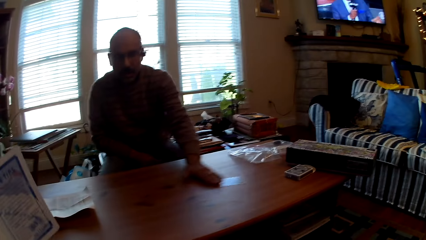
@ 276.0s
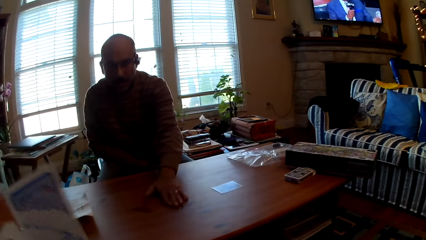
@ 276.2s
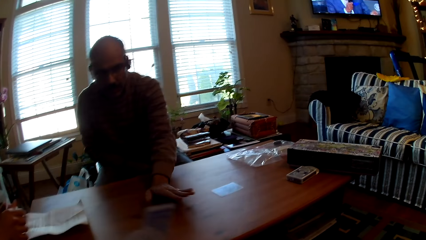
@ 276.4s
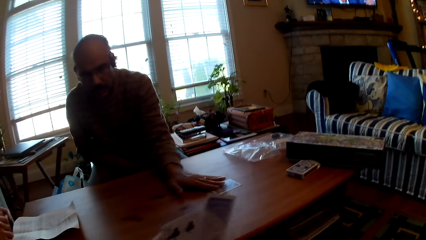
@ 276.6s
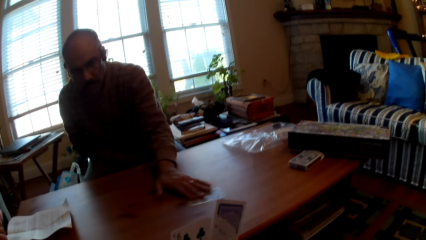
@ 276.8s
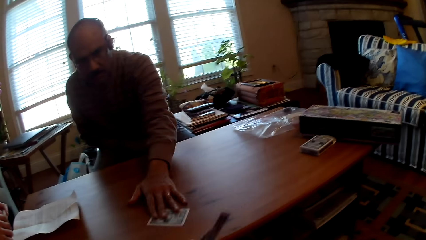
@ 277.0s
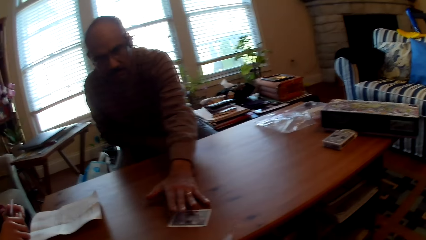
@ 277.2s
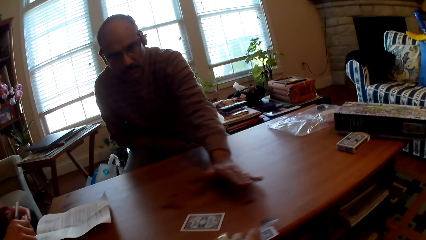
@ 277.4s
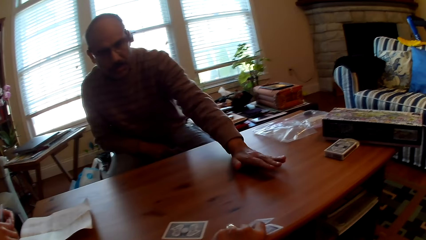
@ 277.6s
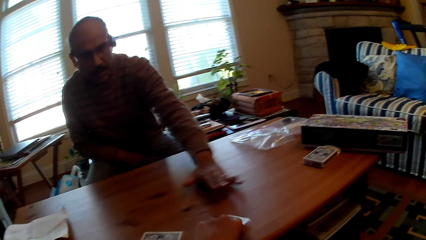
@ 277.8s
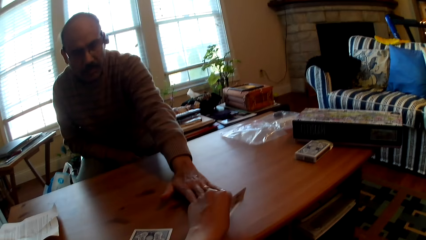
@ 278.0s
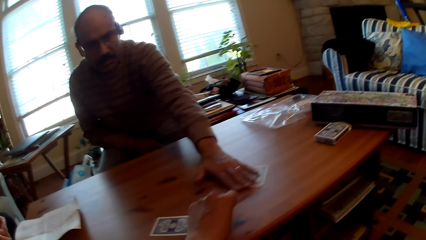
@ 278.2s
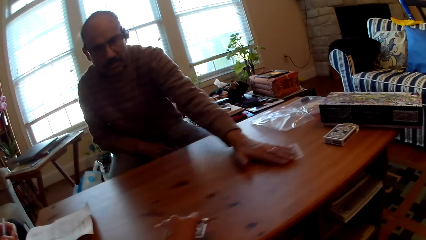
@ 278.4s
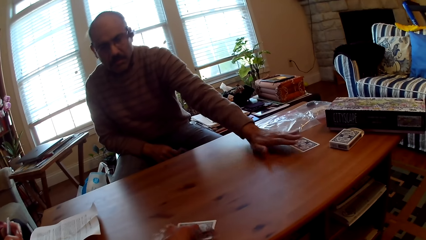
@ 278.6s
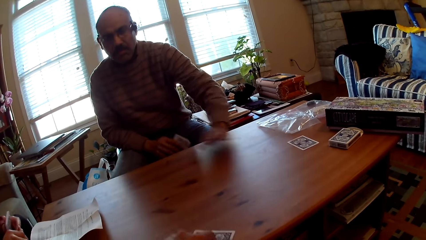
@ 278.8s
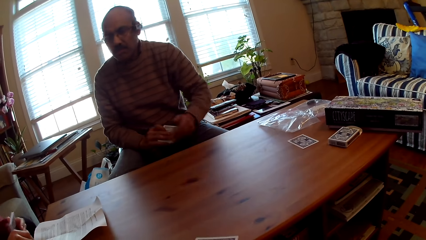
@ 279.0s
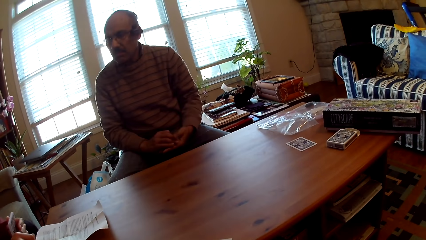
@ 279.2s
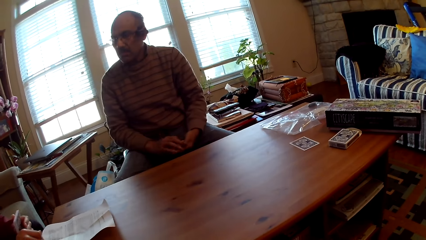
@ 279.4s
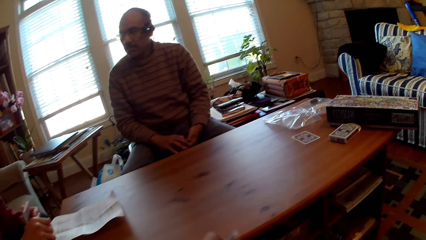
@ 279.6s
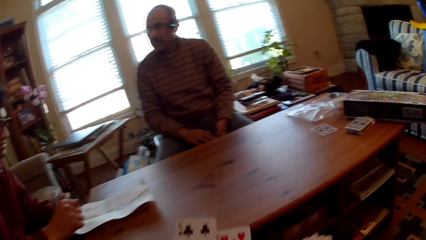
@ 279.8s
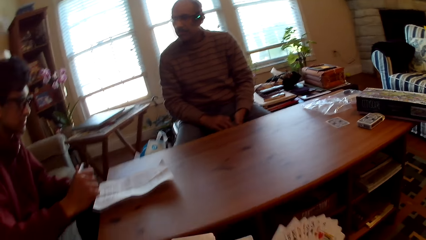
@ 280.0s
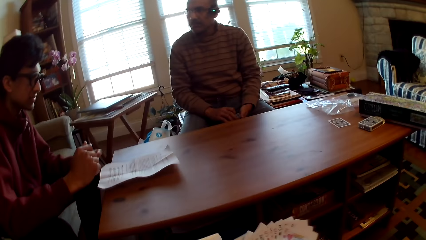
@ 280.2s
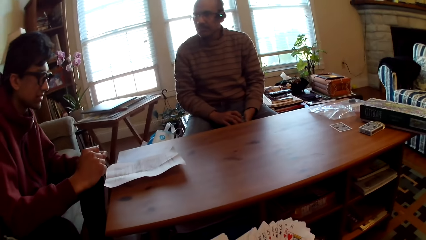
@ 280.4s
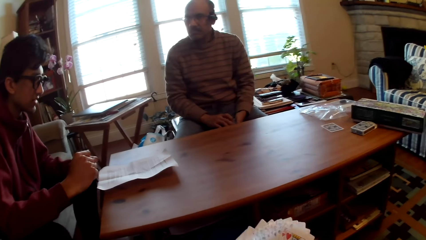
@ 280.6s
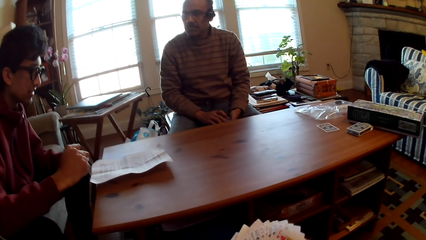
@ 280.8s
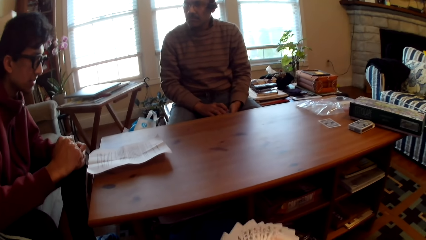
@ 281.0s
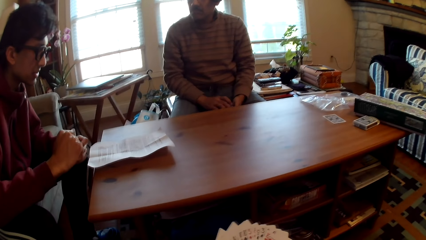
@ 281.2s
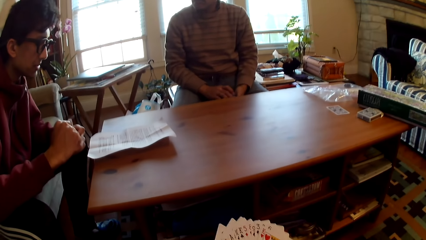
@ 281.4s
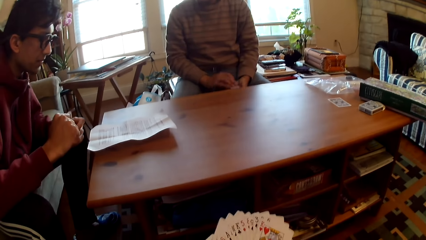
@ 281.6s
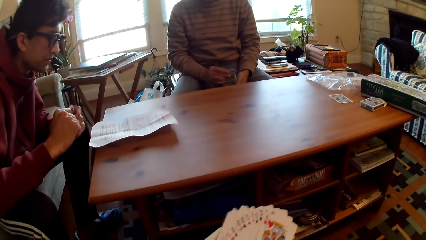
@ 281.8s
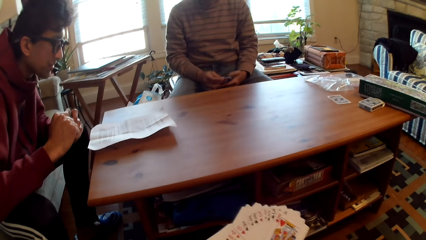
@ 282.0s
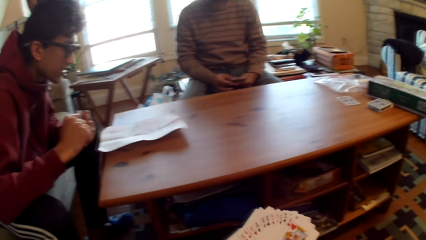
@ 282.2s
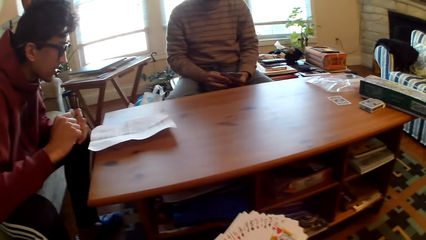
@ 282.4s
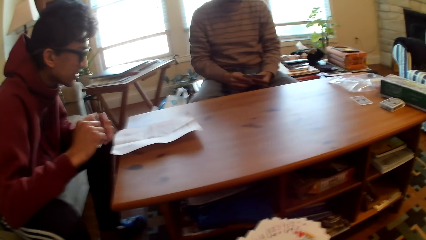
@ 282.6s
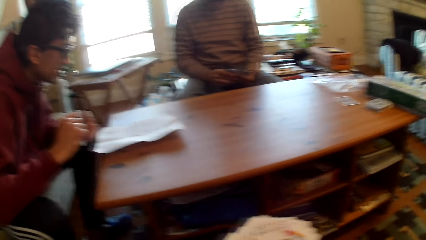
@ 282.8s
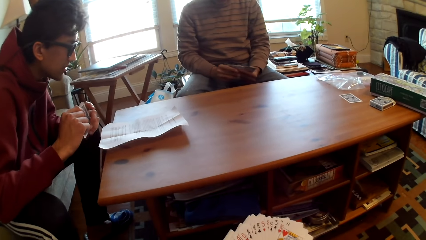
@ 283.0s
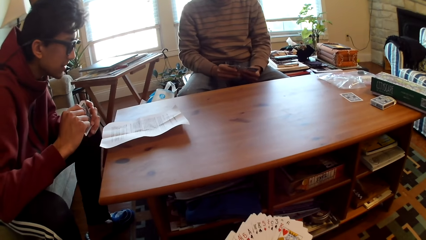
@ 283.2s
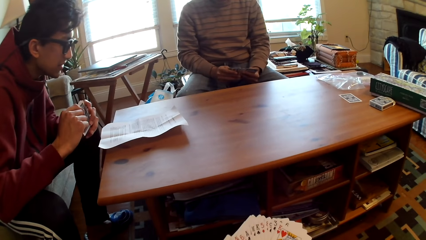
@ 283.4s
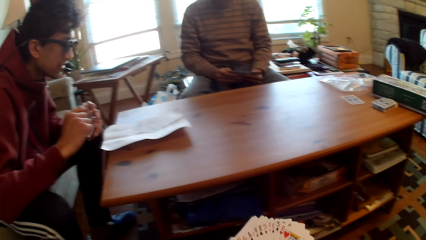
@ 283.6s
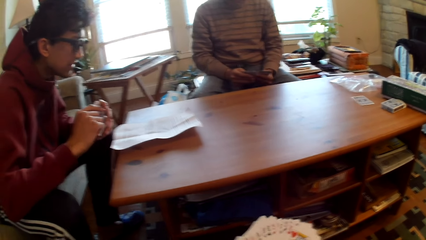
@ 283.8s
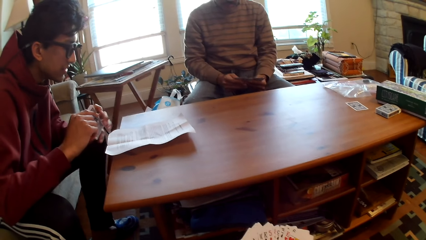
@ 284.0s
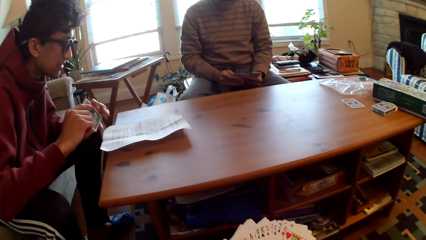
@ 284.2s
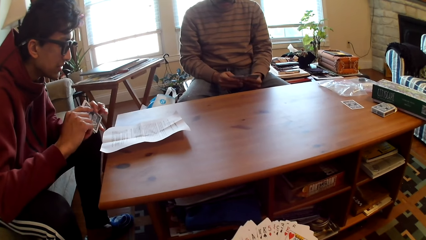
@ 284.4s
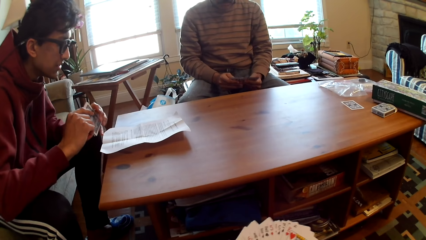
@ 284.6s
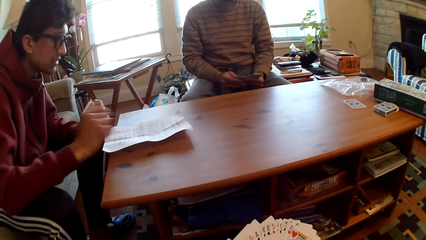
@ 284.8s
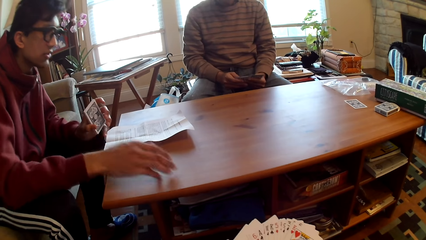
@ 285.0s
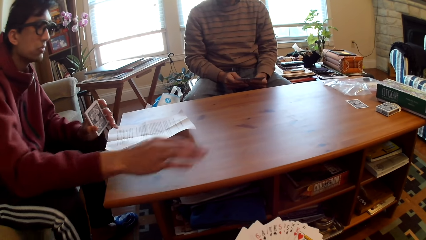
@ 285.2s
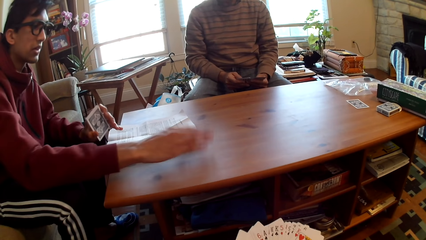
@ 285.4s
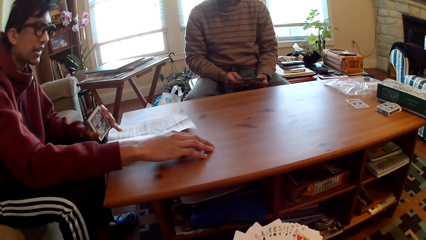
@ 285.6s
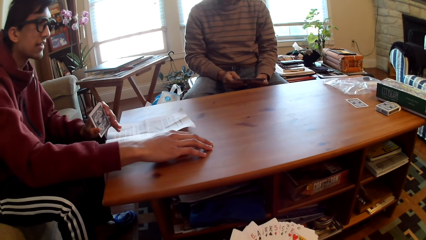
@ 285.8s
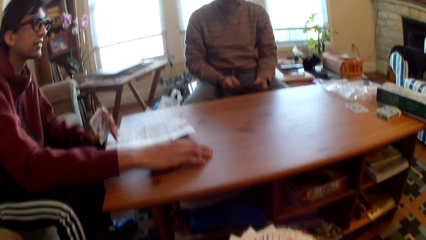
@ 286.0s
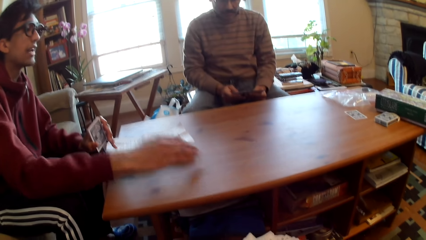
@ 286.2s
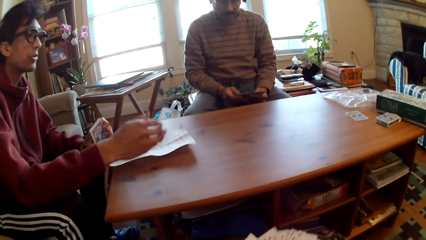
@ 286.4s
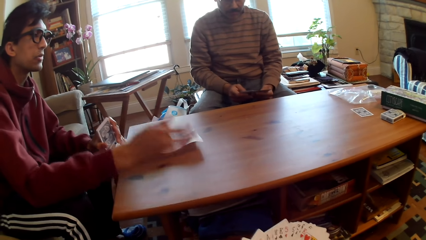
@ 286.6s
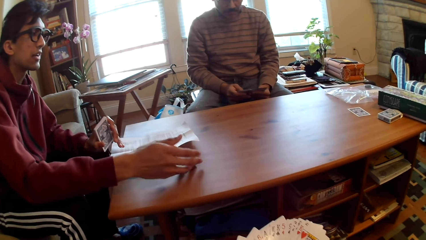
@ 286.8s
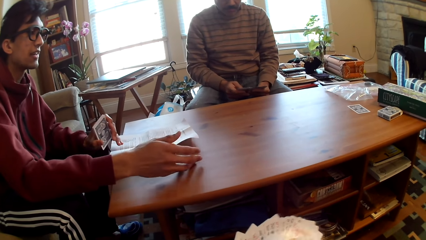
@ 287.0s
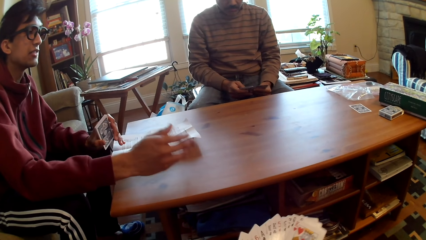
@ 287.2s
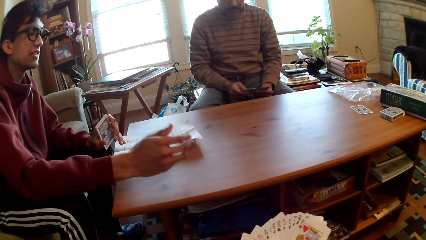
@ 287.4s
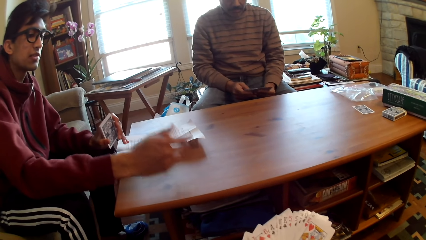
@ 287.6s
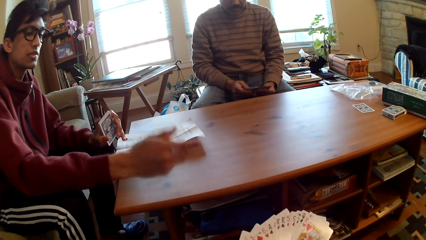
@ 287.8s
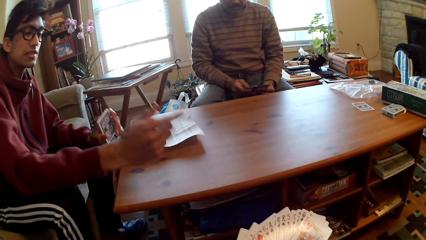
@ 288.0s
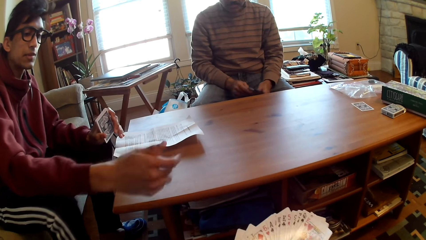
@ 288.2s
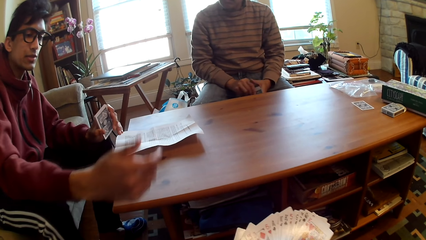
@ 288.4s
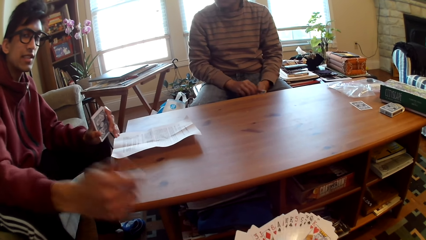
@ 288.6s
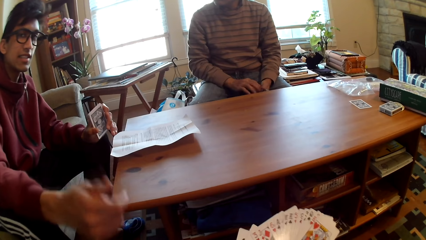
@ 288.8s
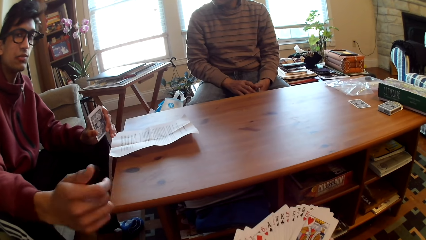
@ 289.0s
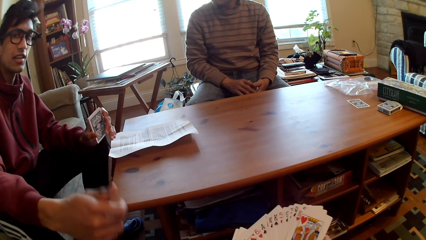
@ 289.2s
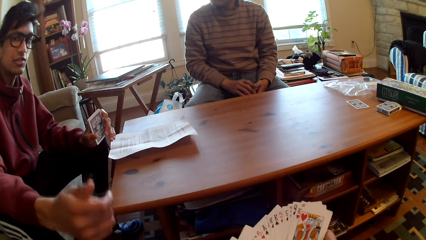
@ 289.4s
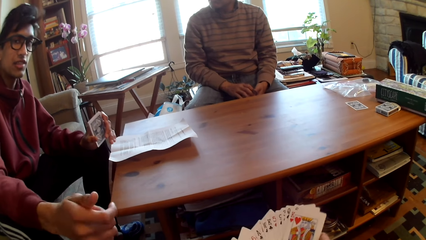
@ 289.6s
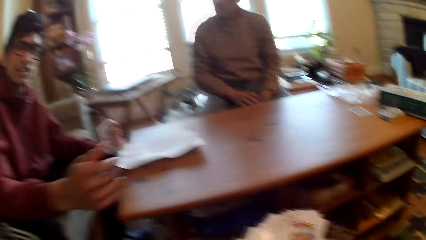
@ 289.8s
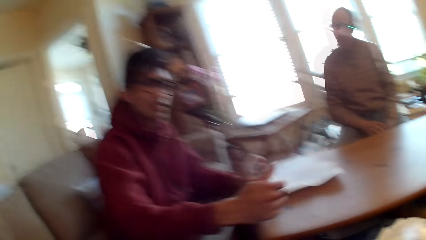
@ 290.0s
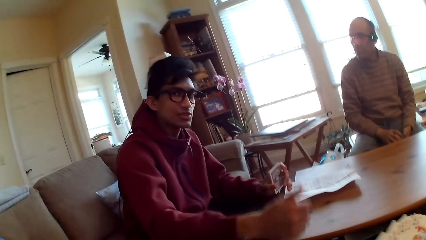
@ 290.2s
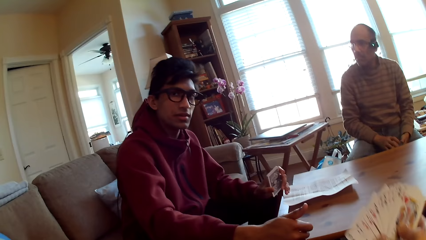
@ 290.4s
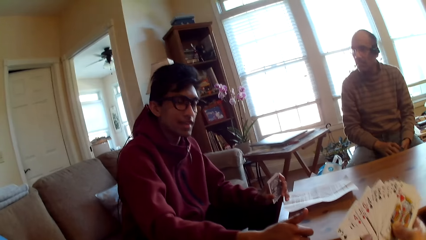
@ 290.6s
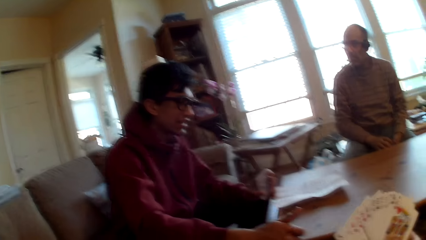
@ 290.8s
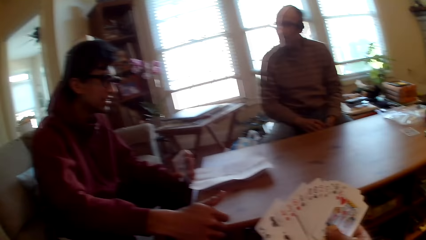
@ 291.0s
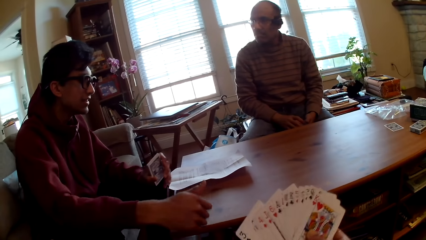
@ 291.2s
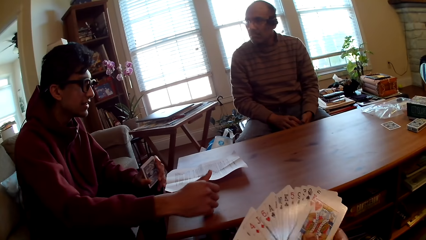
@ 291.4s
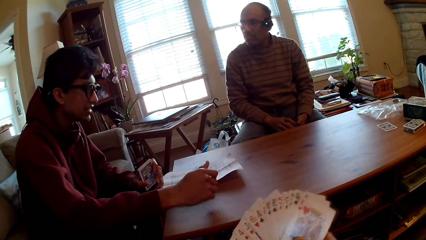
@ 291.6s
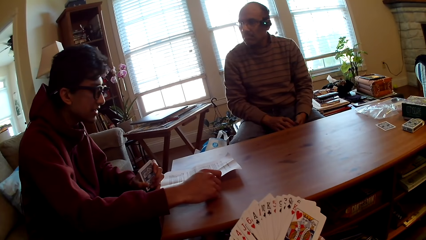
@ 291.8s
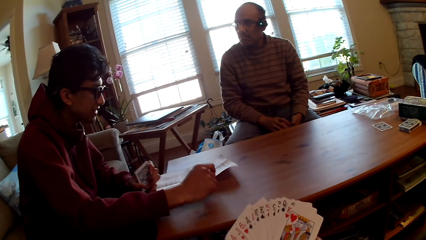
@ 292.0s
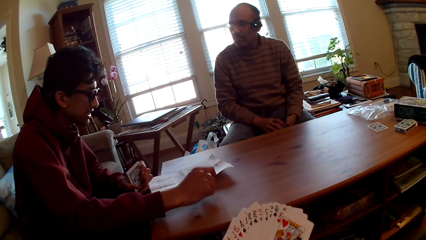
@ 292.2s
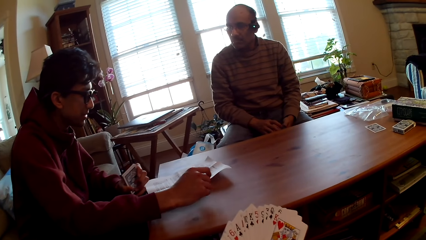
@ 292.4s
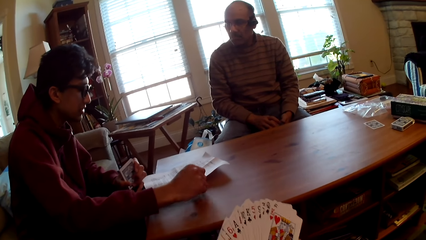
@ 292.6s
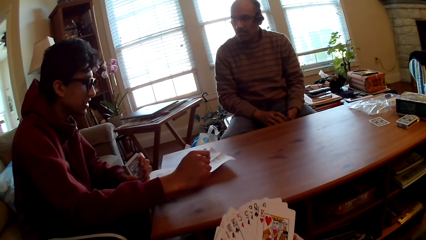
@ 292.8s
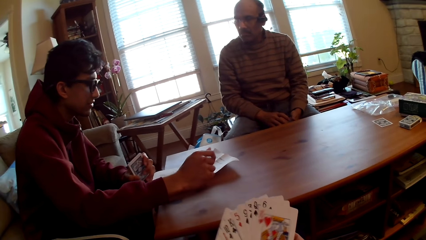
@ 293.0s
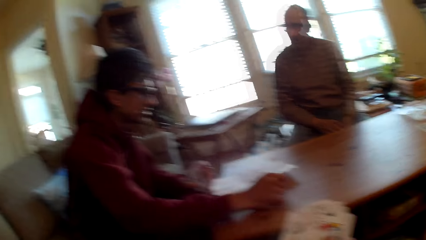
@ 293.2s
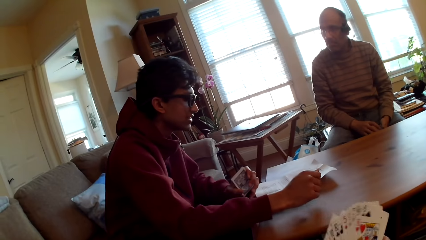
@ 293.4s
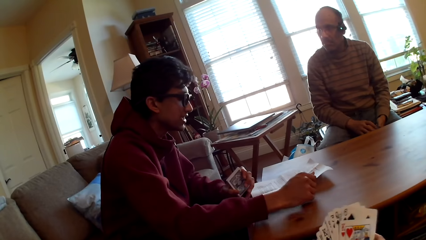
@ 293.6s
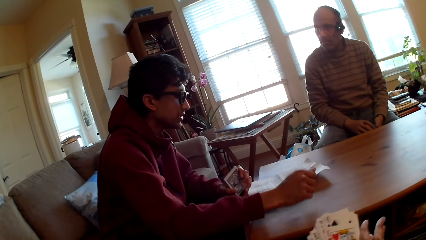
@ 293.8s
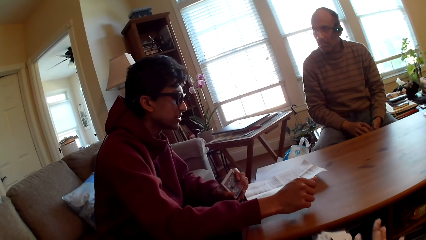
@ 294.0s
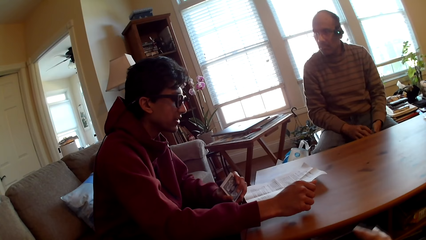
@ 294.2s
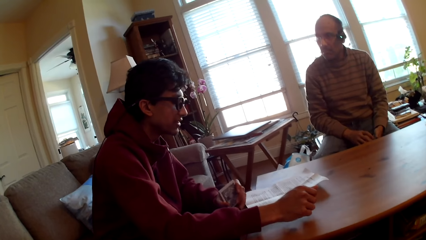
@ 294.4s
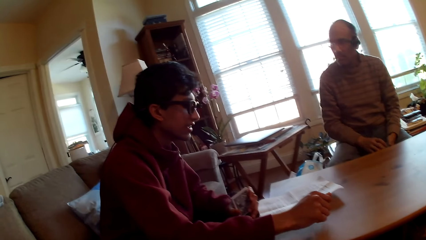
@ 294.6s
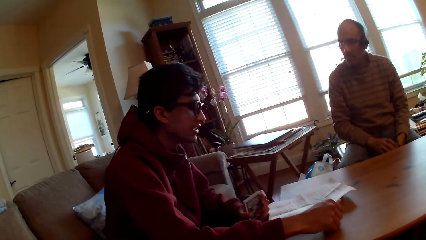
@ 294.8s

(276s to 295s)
A person plays poker. A man moves the card to the camera wearer. The camera wearer picks up cards. The person moves the card on the table and holds cards. The man looks at the paper. The person selects cards. The man taps hands on the table and moves the hand. The man interacts with the camera wearer. The camera wearer looks at the cards. The man reads the paper.
